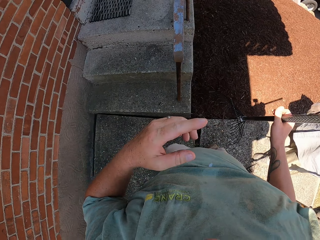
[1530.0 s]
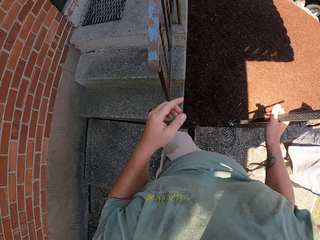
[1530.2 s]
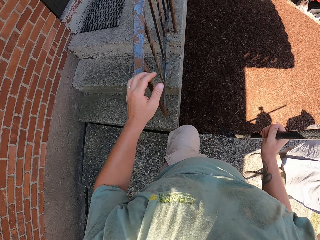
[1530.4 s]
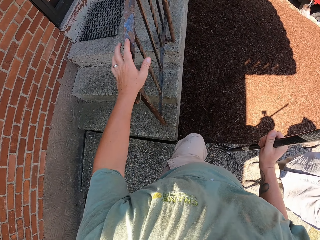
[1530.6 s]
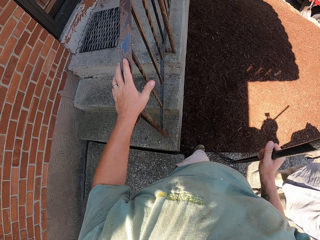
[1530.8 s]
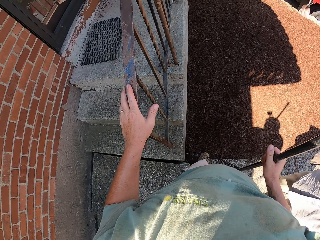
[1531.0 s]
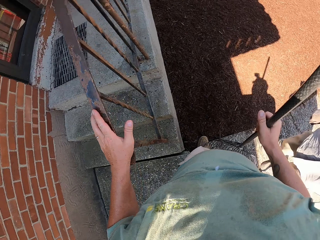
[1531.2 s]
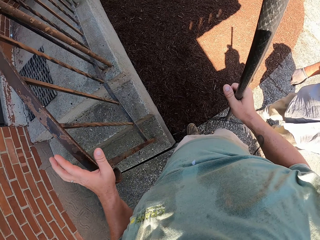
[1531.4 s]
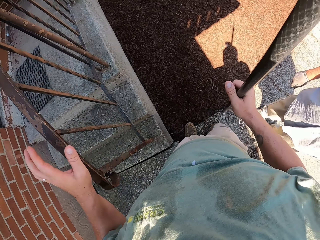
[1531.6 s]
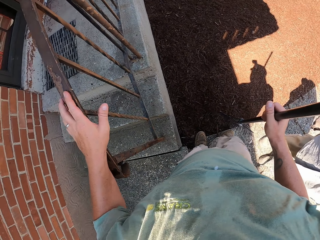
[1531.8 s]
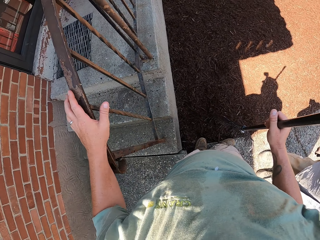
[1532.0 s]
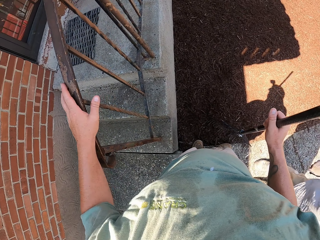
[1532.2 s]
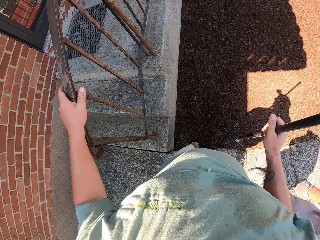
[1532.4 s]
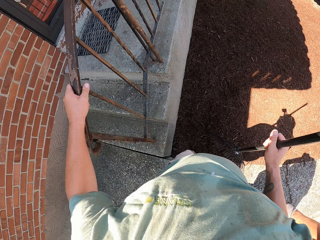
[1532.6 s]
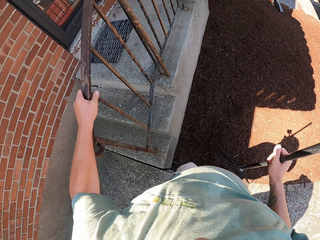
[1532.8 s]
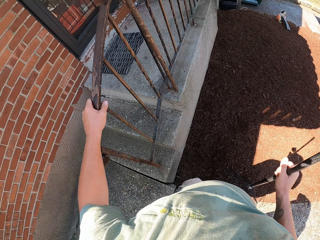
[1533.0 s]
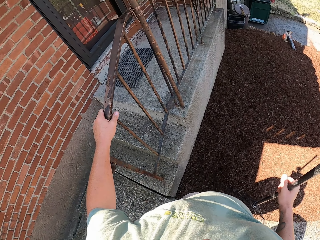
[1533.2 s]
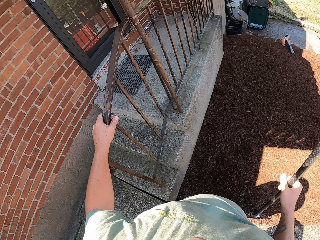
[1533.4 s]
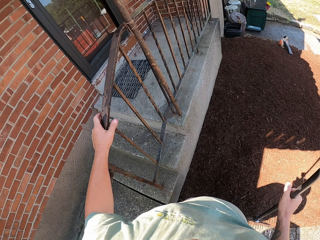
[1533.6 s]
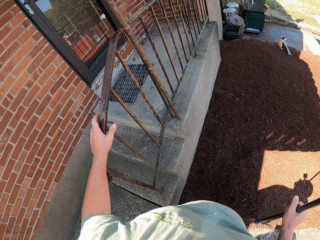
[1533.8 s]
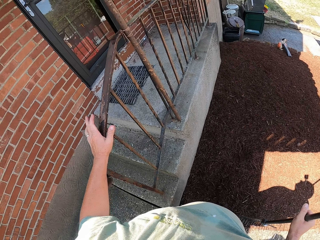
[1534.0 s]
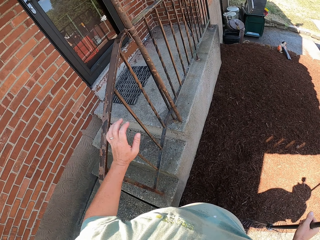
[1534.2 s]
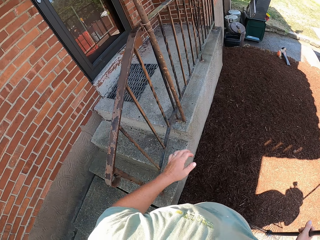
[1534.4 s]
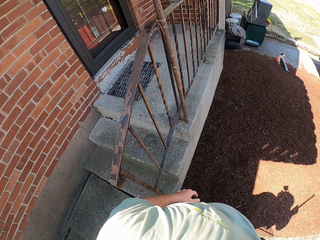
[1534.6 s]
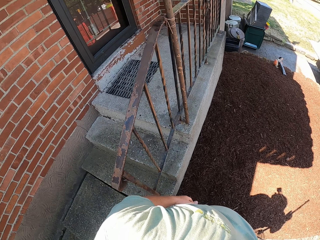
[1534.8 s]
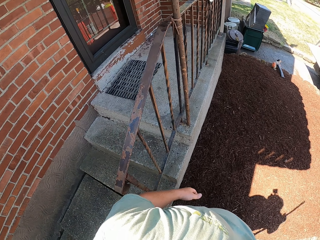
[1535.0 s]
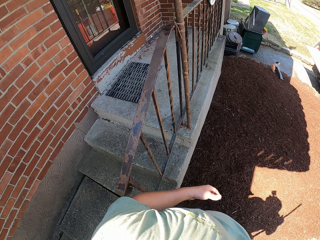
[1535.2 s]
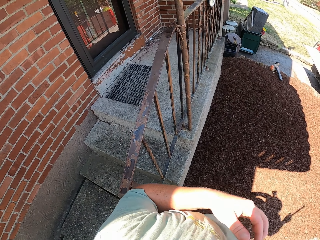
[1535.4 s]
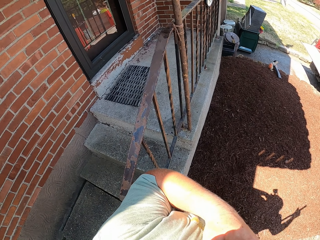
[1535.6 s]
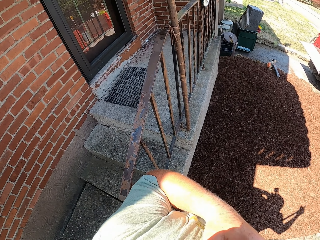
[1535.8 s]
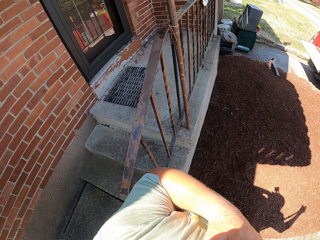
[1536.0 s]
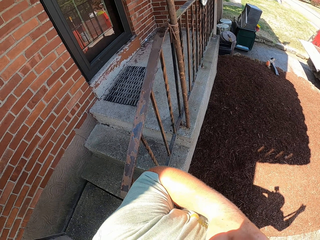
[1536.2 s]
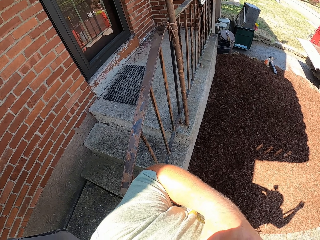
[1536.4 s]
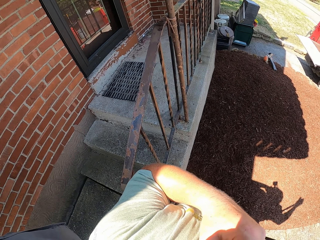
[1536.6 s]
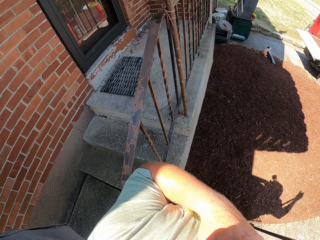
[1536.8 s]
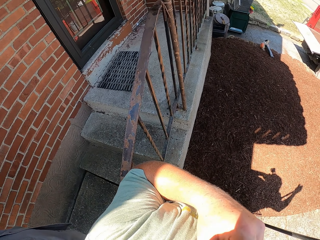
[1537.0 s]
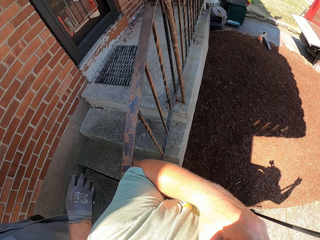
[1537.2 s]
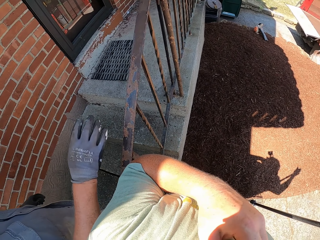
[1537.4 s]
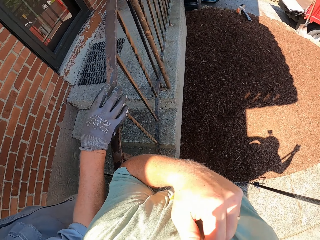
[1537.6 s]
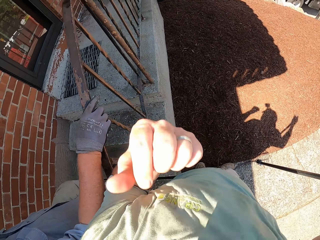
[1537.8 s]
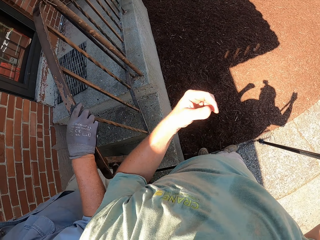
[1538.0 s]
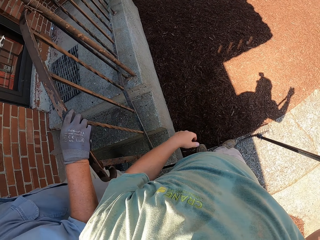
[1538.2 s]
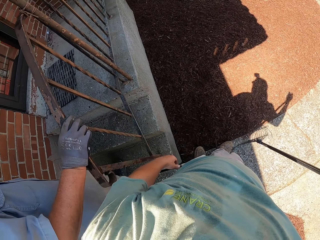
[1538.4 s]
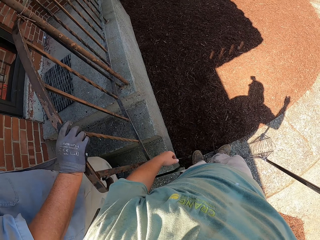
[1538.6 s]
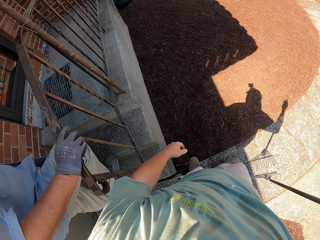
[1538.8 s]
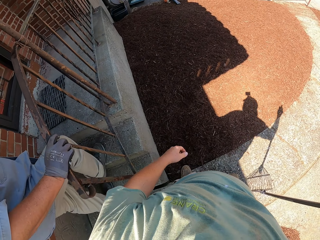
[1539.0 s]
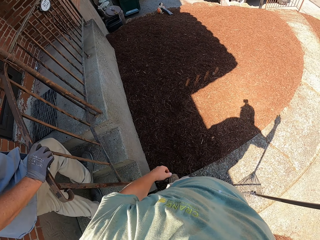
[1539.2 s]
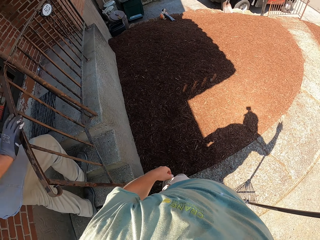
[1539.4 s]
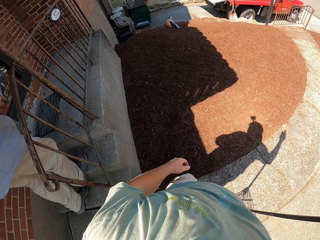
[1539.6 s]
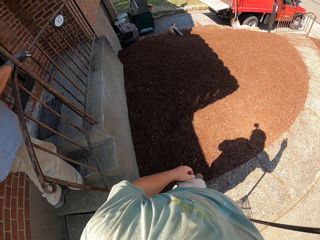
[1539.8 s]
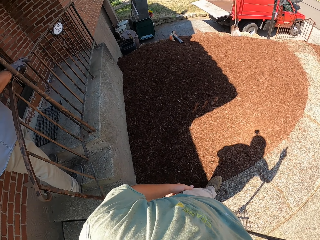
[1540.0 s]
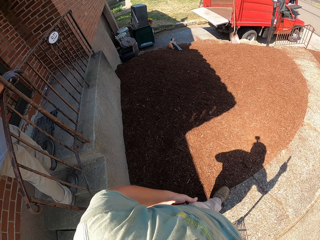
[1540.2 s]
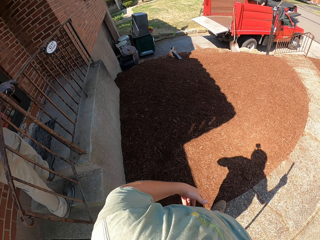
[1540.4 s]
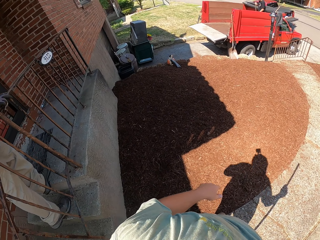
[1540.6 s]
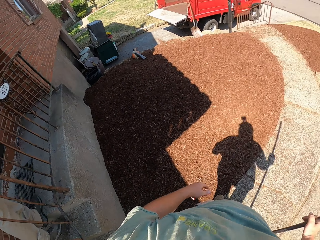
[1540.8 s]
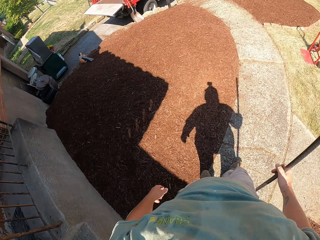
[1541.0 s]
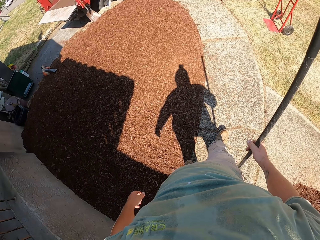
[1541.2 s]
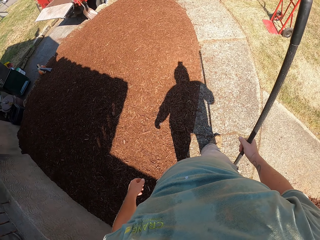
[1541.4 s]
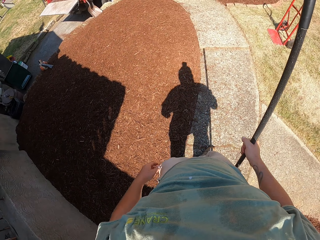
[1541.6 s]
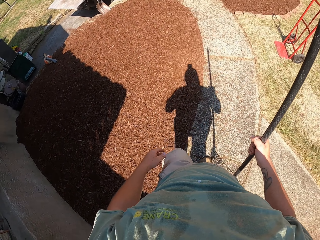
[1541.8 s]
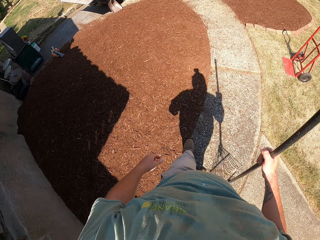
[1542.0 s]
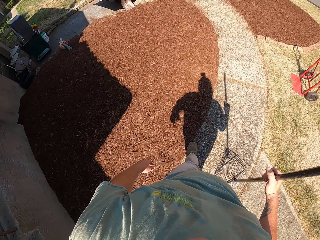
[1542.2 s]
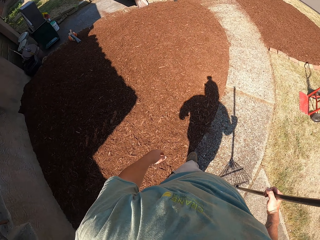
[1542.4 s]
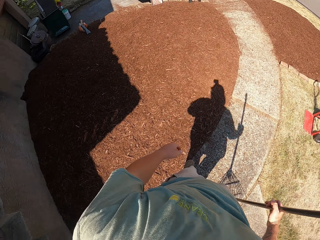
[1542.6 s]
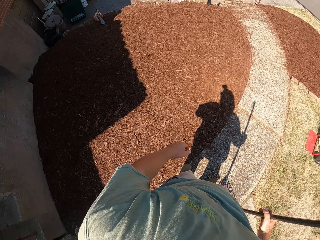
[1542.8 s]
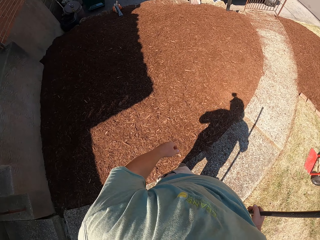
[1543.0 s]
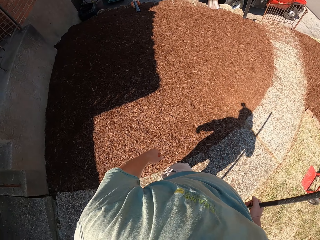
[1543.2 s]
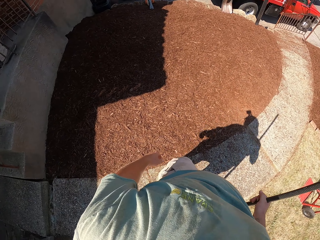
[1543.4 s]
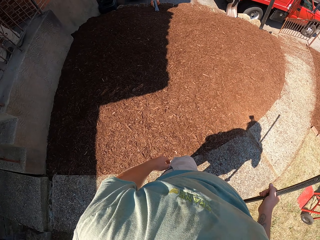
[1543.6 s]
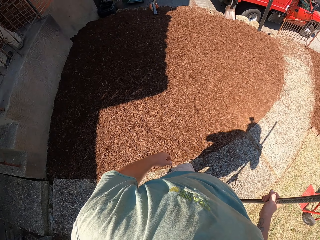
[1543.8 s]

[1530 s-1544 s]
A man walks up the stairs.

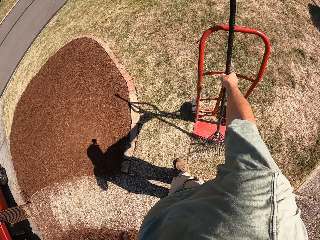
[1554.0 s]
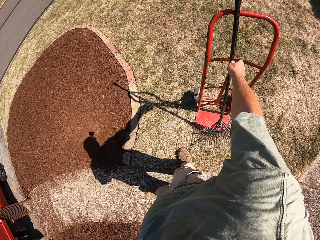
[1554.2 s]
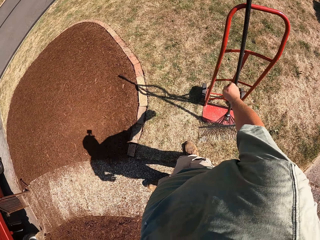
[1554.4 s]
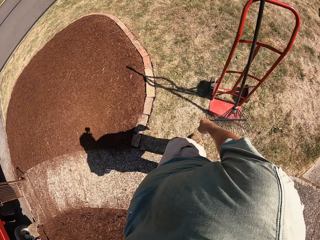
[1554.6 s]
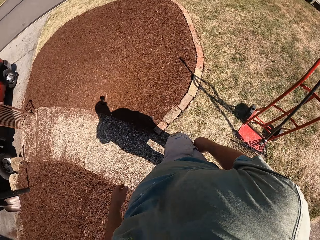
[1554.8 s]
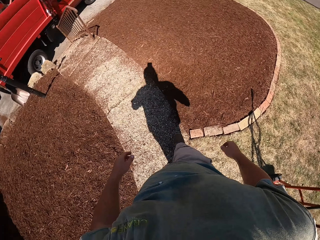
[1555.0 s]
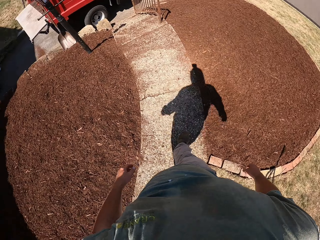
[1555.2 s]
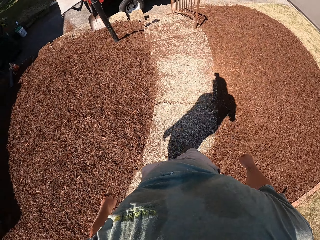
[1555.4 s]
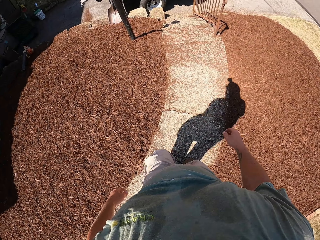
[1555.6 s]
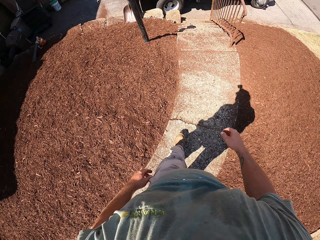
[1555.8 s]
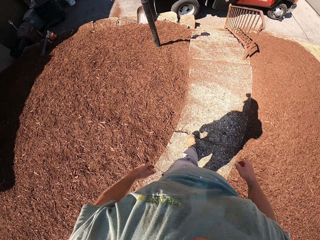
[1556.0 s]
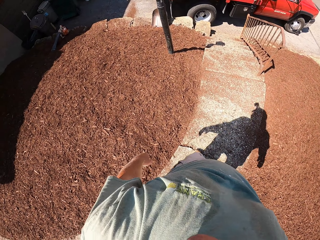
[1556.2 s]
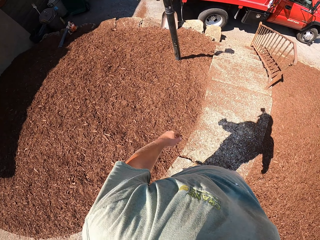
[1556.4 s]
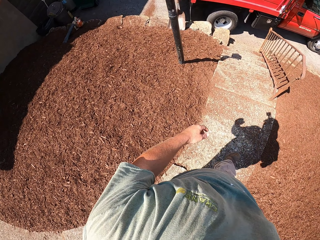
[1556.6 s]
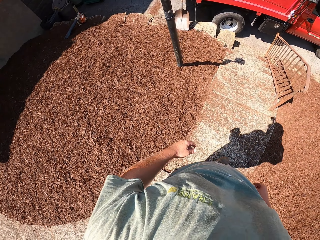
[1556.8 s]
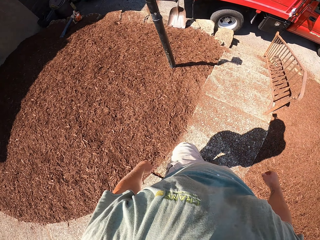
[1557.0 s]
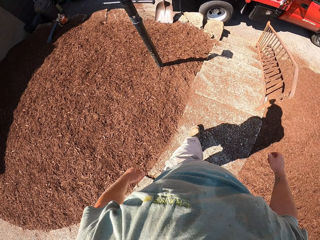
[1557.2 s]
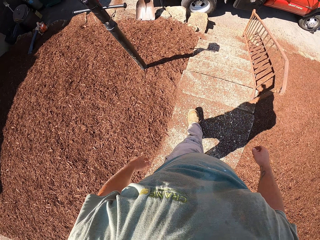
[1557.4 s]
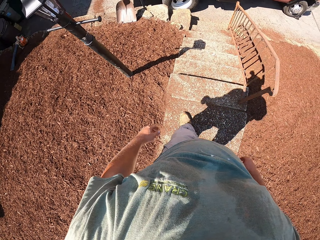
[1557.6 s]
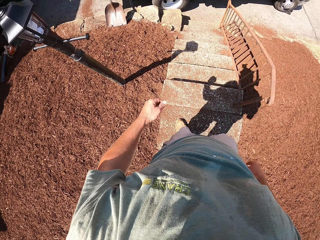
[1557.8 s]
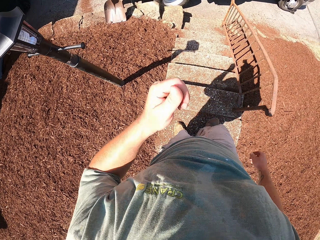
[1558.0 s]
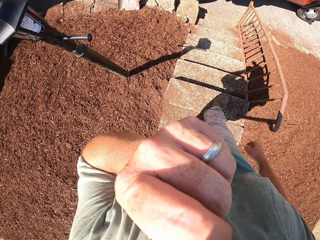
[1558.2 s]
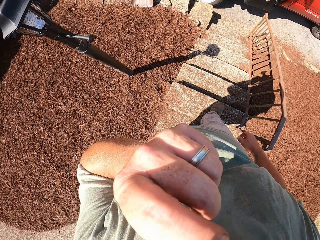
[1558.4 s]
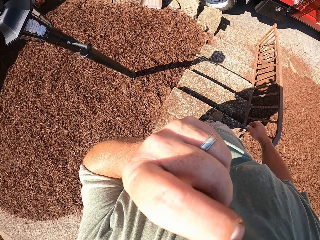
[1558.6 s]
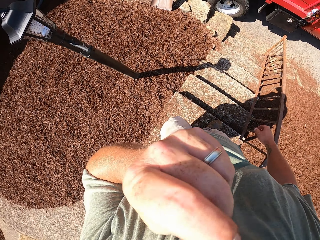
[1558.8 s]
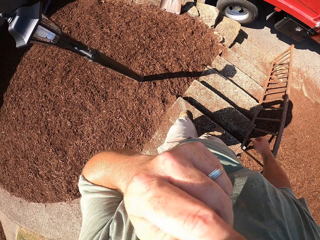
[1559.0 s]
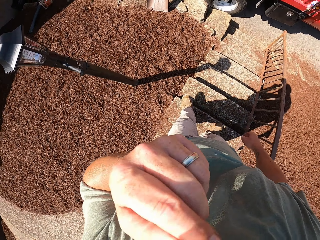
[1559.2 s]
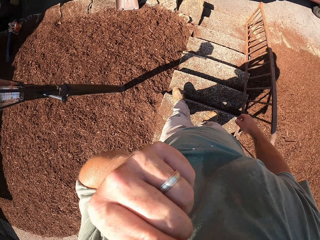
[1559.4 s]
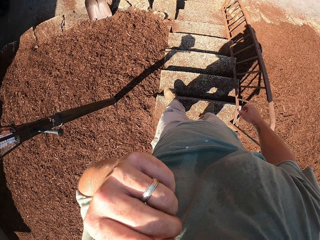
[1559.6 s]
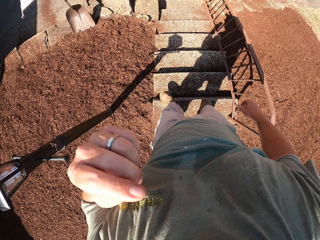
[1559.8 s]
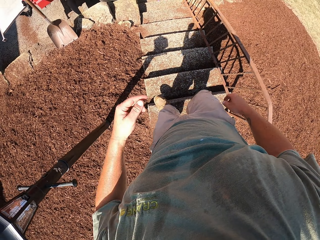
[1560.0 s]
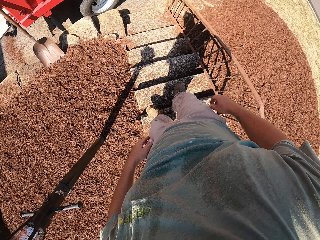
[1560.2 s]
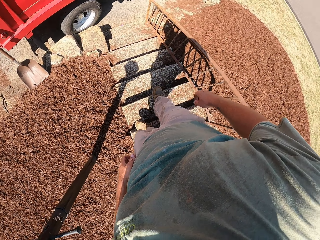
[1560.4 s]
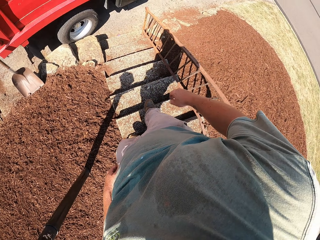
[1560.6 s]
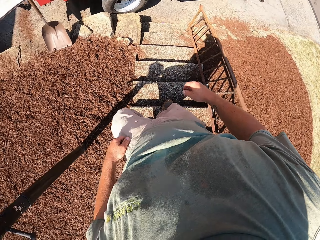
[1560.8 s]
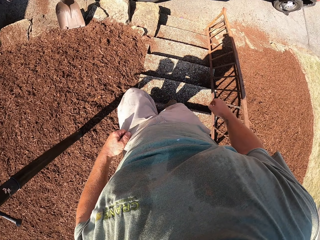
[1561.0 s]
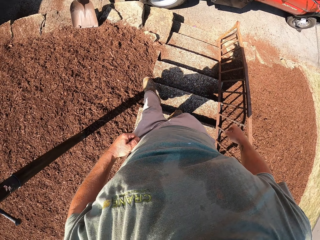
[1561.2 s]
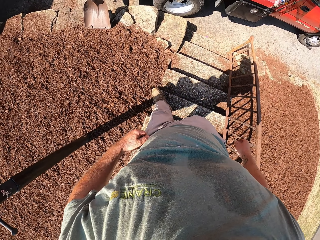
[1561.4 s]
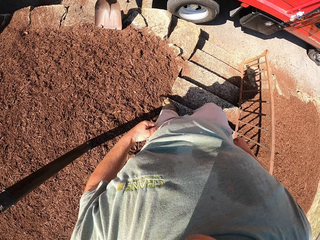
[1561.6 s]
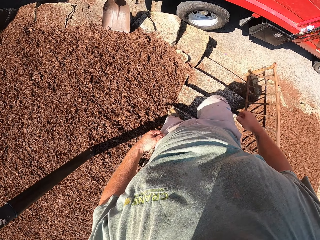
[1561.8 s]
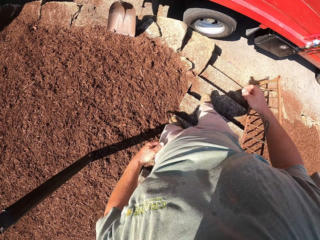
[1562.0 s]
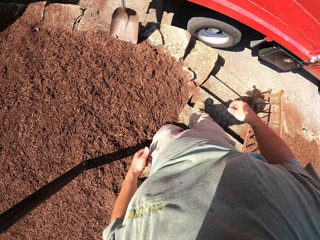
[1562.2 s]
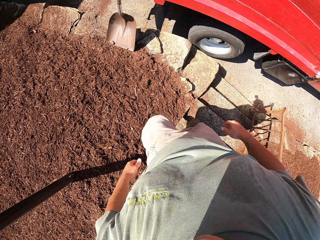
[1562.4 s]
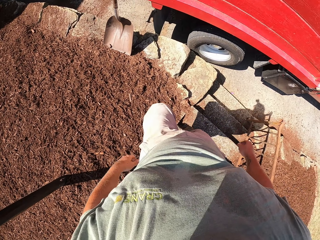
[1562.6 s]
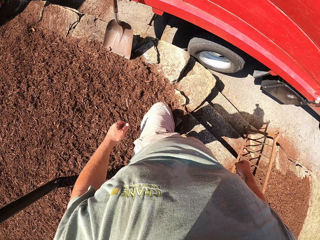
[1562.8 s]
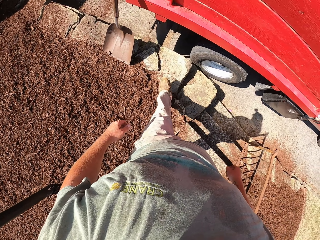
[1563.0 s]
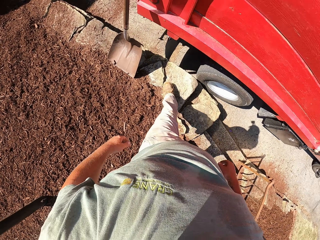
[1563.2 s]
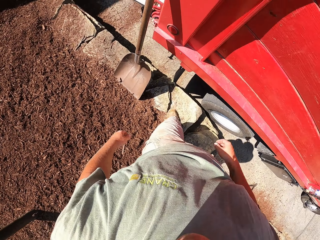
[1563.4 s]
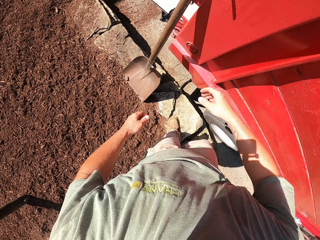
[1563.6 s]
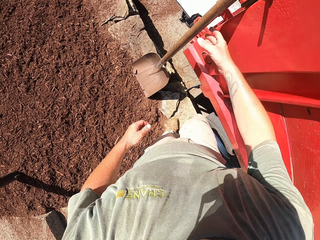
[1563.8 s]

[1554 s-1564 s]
The camera wearer ditches the rake. They walk down the stairs.
